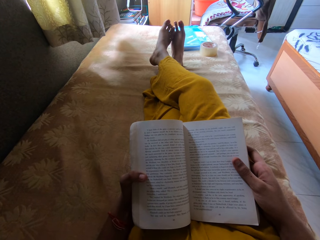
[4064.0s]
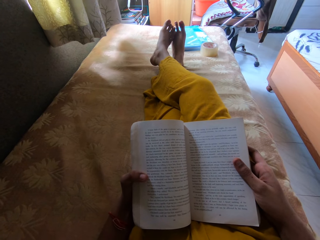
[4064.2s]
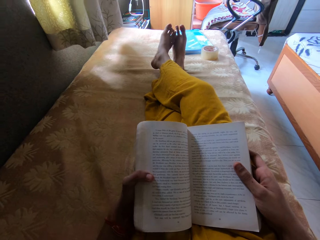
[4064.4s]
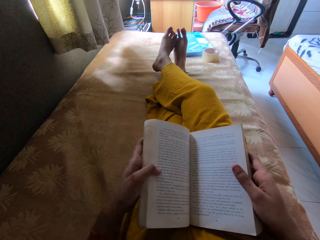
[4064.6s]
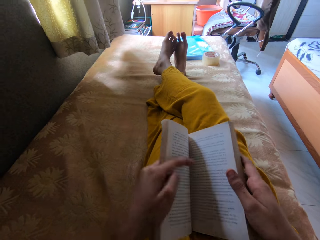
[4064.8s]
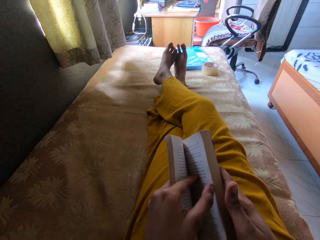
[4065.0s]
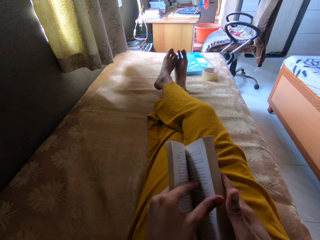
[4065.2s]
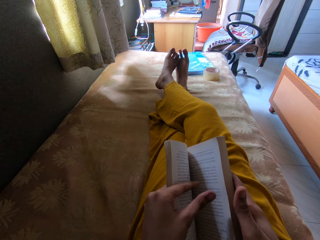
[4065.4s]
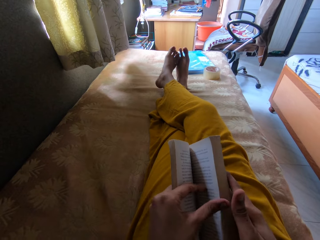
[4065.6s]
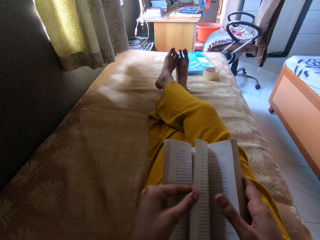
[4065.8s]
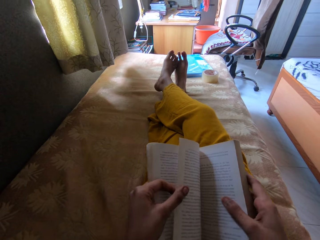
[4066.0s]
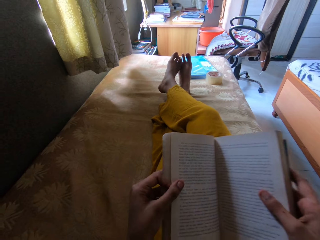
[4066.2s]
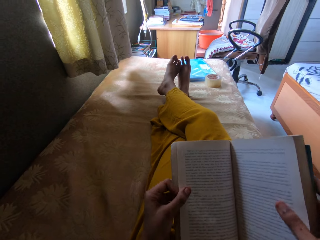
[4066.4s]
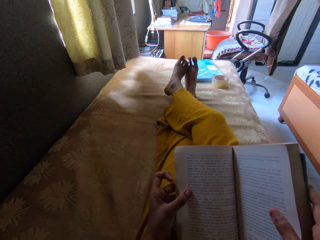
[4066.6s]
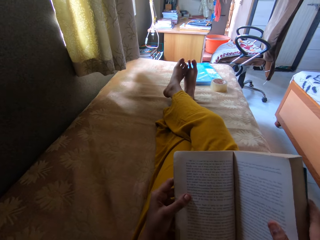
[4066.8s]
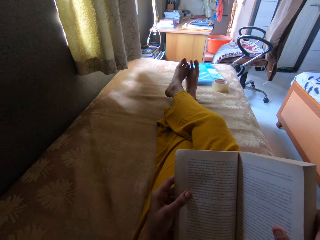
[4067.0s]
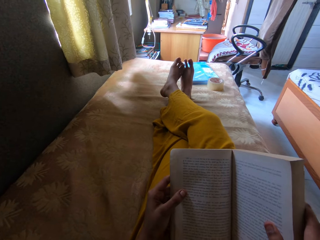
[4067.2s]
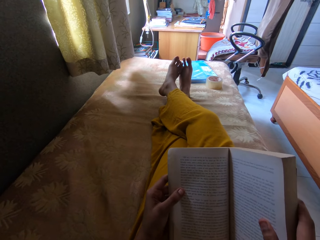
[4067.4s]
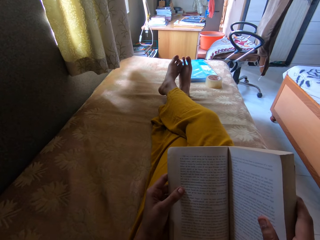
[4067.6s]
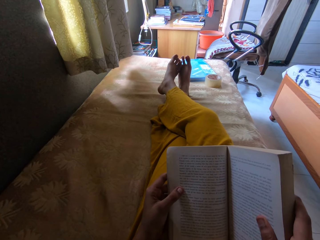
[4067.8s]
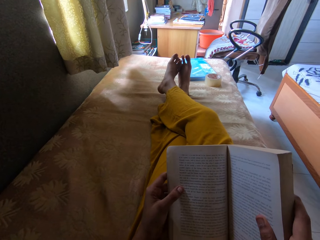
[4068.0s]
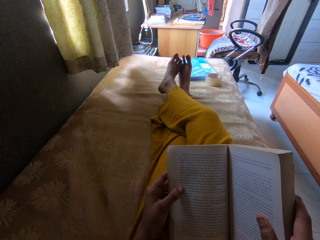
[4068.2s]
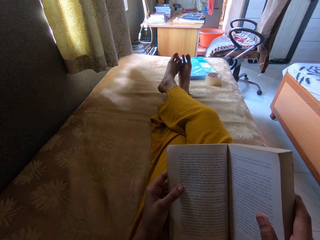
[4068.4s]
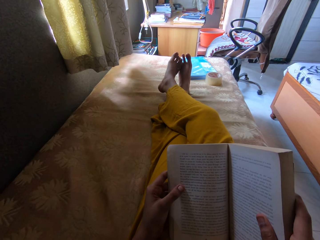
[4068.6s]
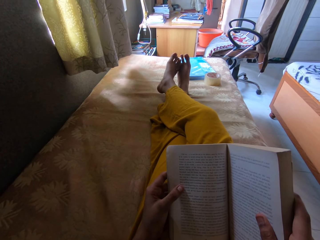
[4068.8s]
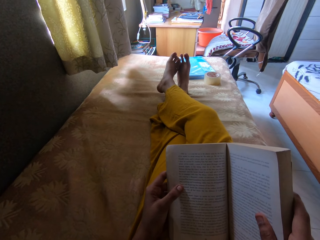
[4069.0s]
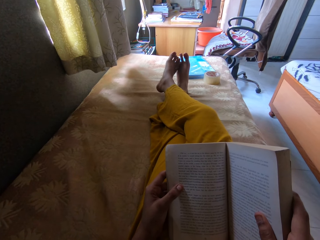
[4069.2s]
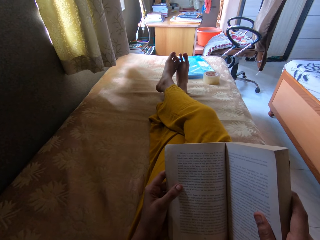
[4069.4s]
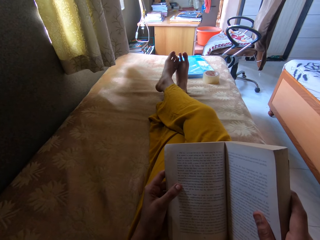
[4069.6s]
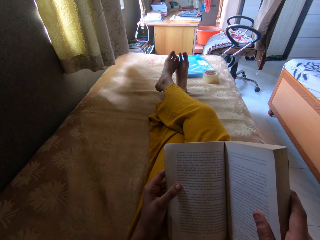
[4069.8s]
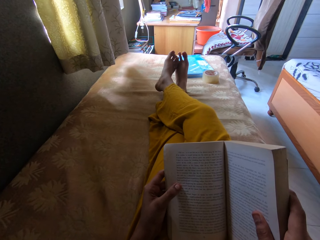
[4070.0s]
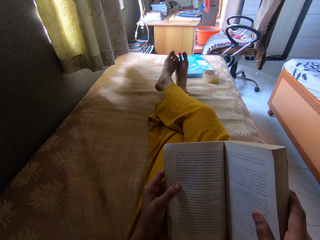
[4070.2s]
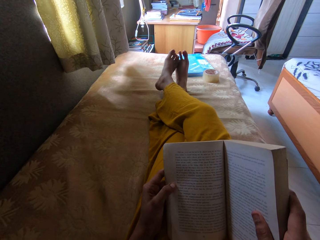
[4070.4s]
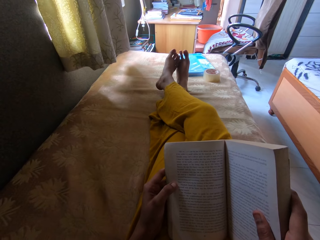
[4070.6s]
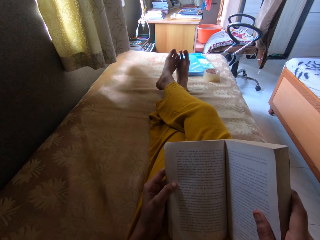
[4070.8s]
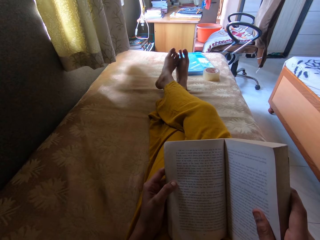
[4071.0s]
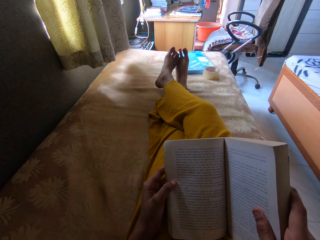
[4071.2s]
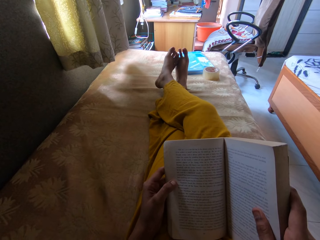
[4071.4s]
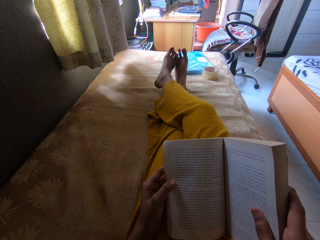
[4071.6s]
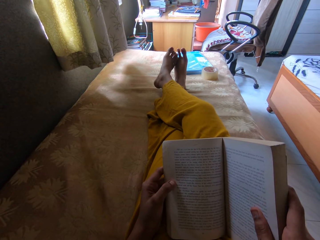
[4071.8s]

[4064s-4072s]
The camera wearer opens the page. They stare at the book.

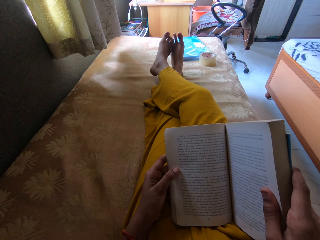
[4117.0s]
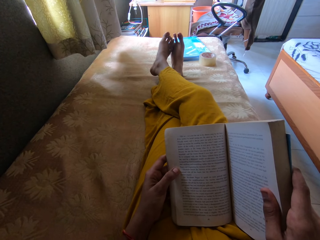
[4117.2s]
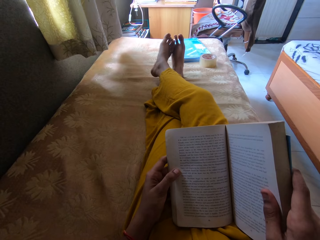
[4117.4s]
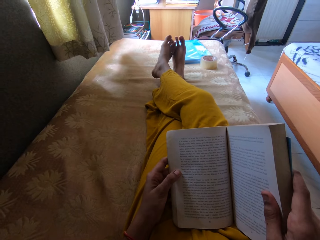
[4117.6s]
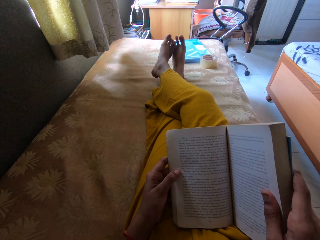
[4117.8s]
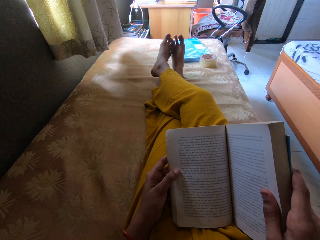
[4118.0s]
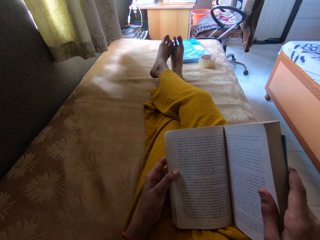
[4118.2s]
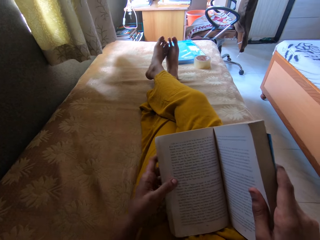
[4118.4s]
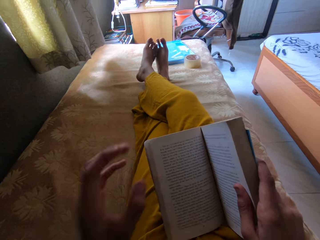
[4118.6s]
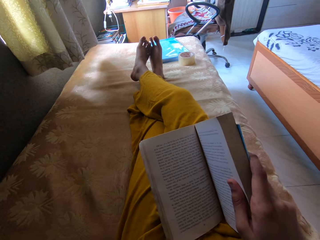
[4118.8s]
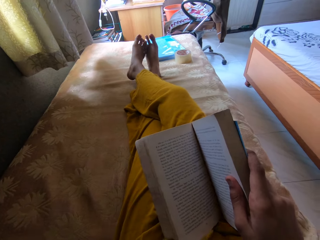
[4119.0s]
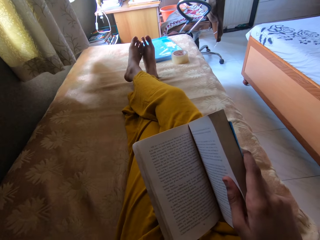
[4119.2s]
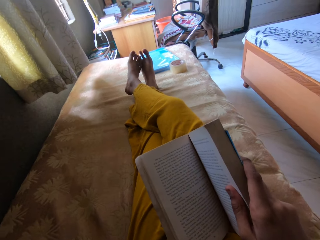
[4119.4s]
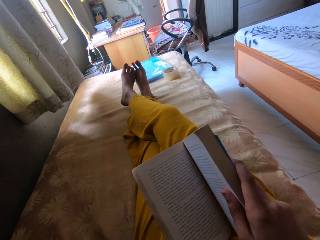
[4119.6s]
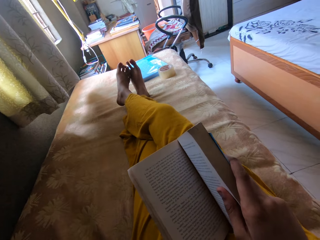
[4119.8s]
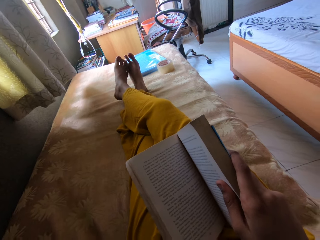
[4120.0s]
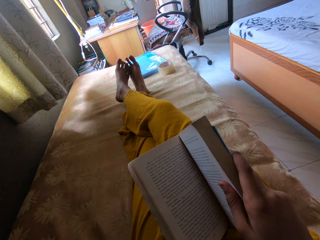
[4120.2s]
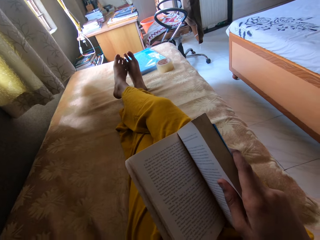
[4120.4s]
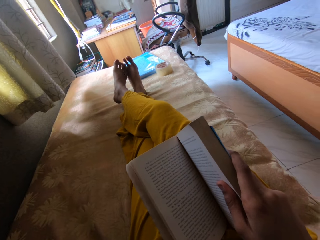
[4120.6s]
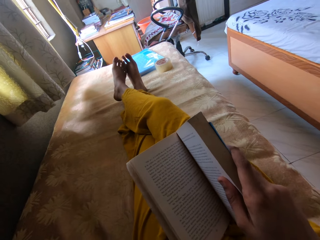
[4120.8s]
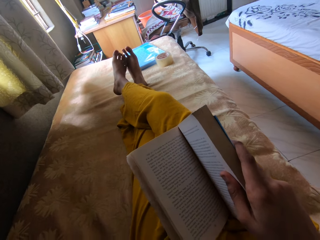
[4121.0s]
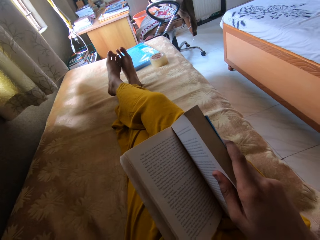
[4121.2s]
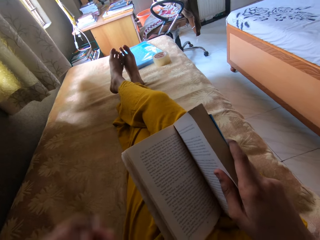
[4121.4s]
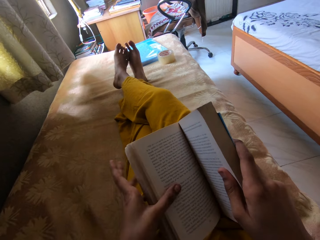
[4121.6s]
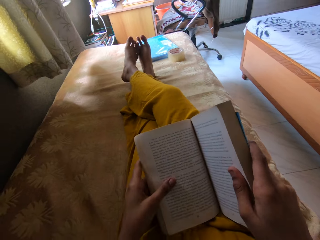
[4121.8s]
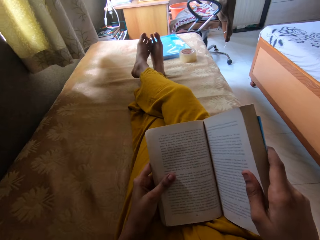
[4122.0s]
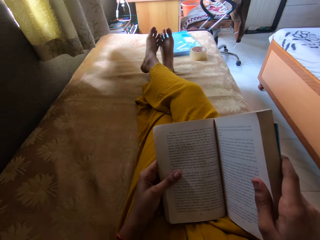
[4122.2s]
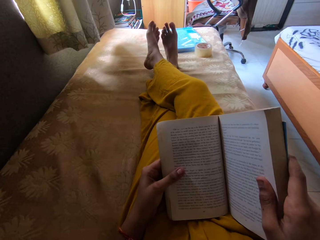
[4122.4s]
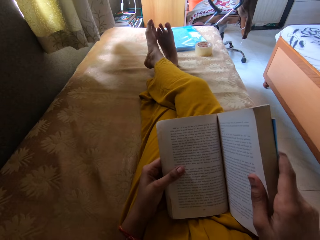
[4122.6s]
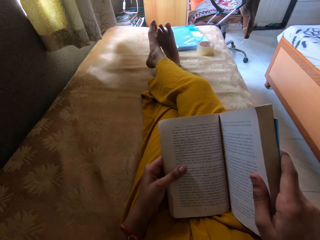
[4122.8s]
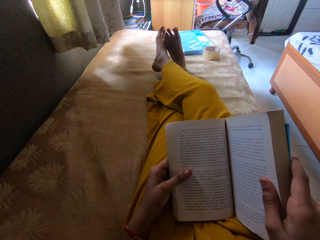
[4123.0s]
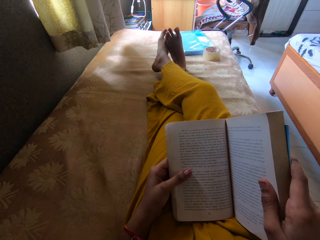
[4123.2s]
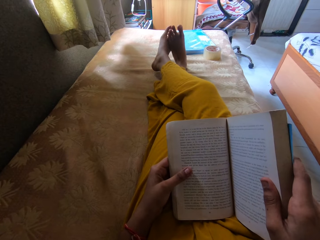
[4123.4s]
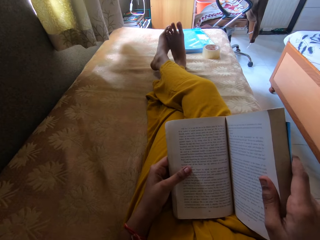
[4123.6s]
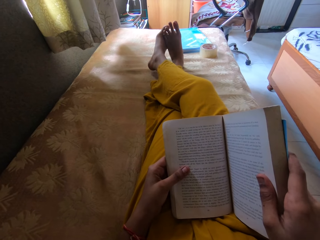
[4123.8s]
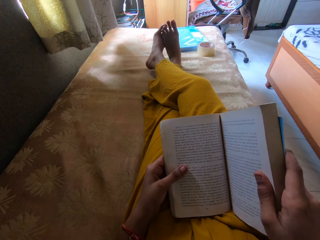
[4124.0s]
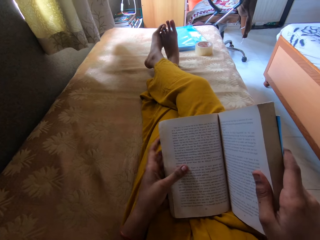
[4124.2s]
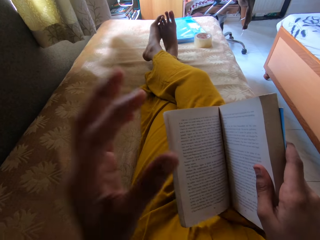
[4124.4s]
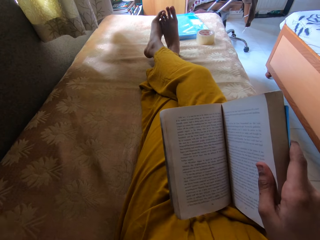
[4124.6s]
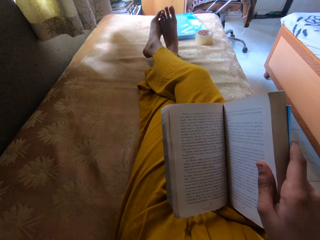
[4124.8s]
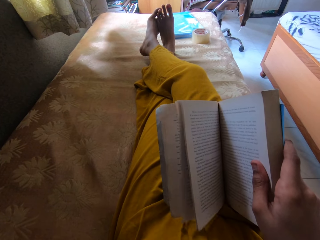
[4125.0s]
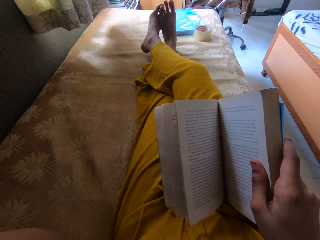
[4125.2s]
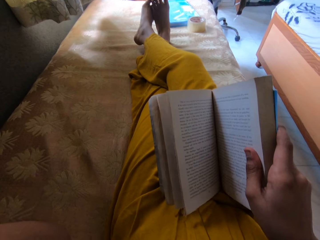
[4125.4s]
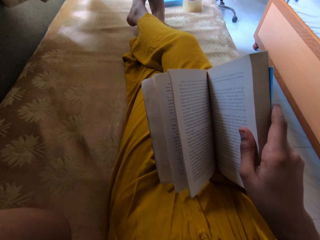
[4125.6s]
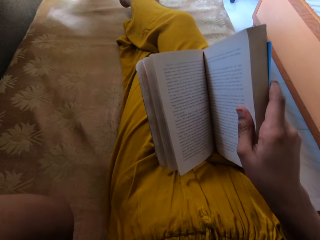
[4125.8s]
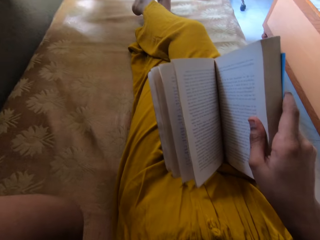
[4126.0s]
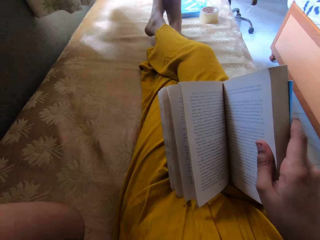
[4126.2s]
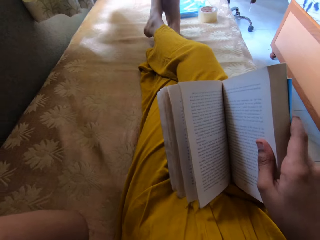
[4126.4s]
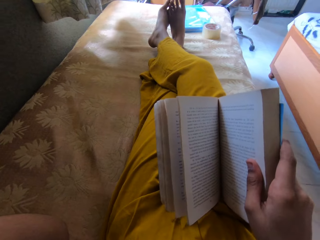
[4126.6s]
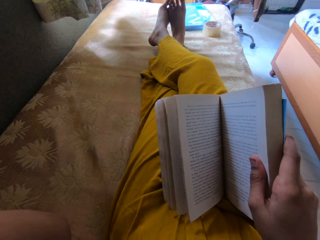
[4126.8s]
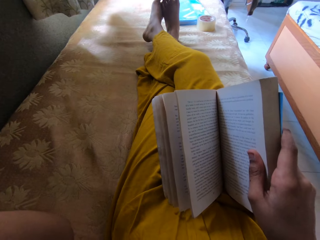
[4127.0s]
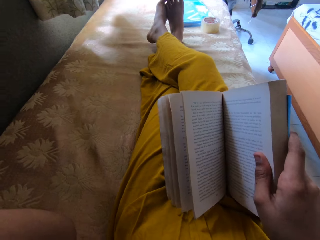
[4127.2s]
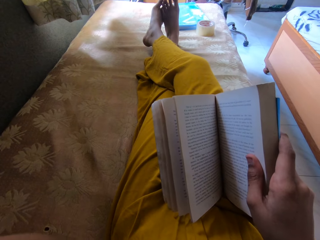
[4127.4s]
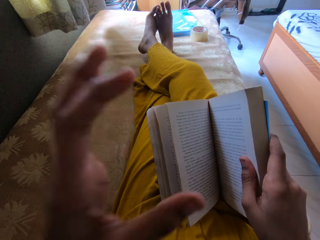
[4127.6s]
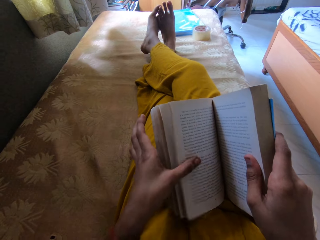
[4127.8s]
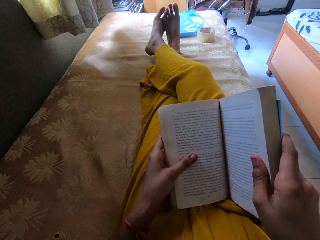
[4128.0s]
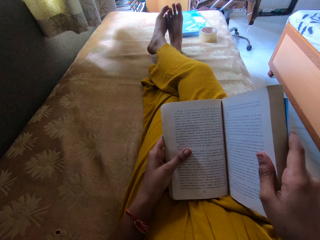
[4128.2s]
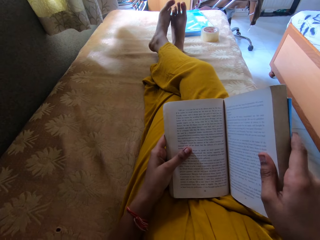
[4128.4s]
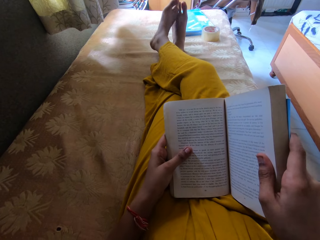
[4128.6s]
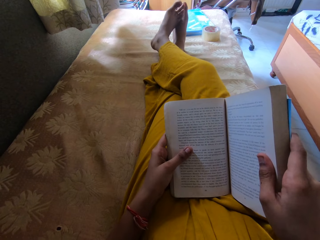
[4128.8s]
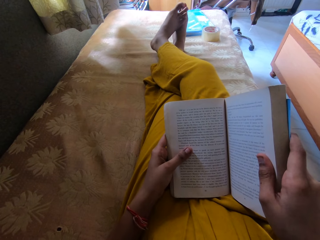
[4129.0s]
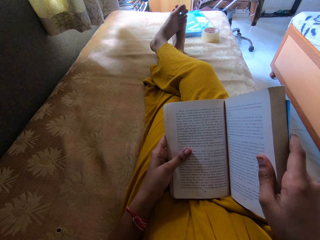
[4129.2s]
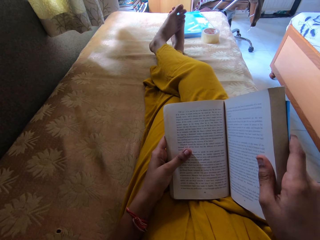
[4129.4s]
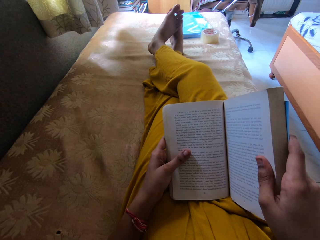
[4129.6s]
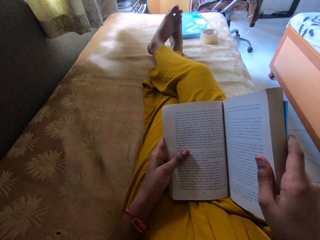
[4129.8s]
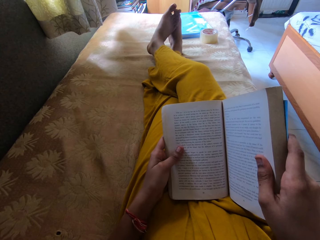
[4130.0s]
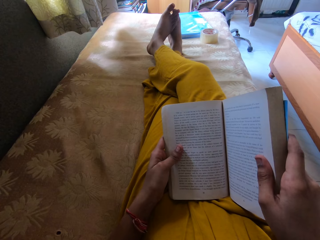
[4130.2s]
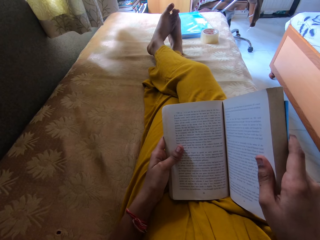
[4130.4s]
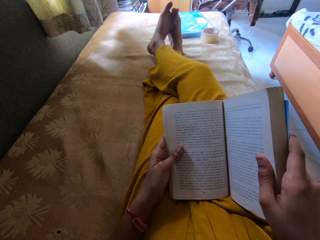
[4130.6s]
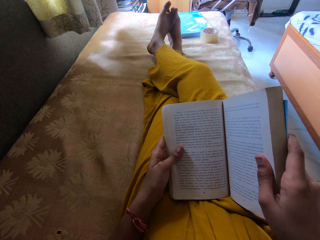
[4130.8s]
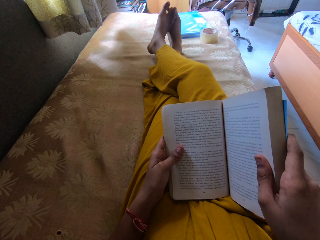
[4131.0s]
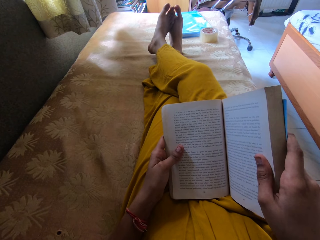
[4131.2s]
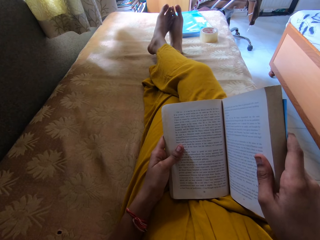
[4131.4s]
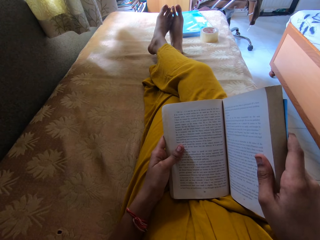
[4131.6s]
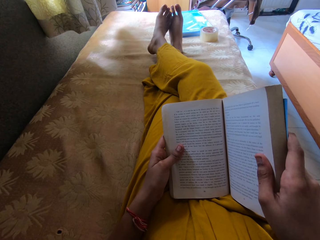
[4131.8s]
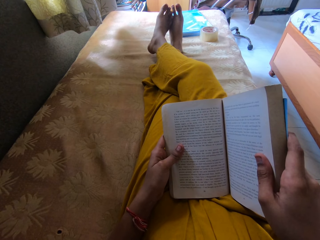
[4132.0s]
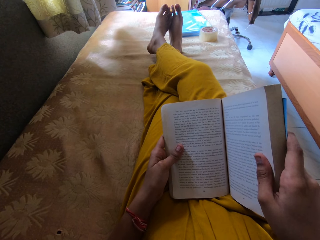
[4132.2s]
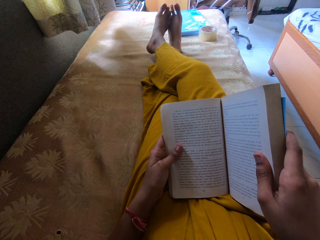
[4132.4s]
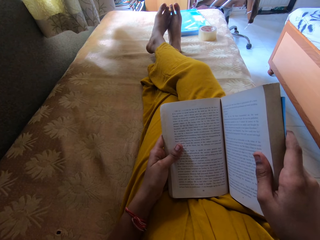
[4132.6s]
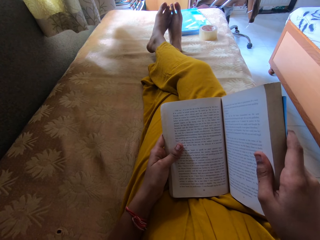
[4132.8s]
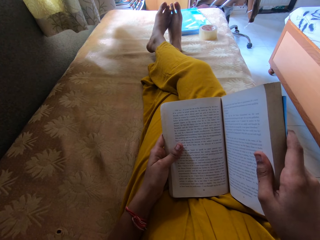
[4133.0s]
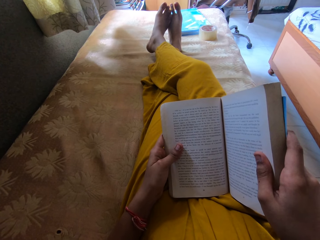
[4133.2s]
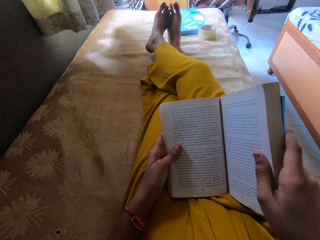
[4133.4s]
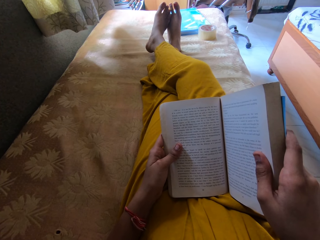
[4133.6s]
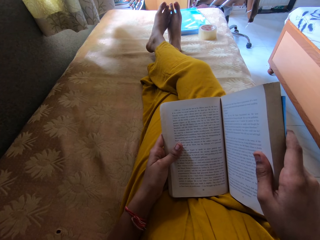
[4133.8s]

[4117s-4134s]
The camera wearer adjusts the camera. They stare at the book. They adjust the camera. They stare at the book.
